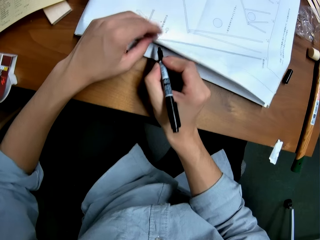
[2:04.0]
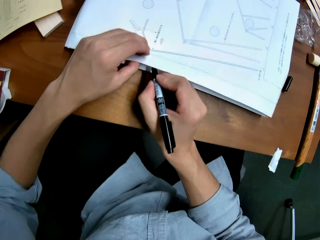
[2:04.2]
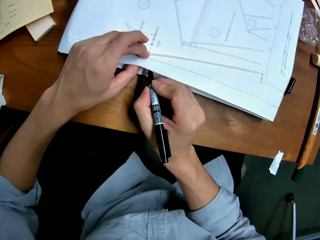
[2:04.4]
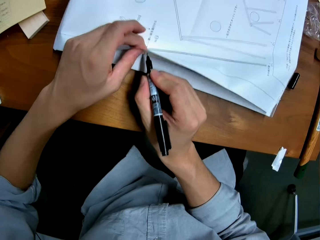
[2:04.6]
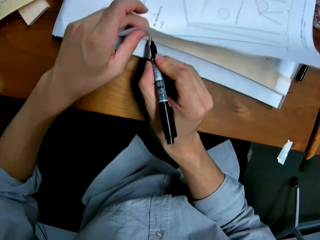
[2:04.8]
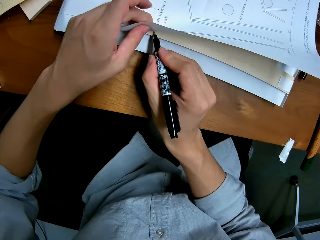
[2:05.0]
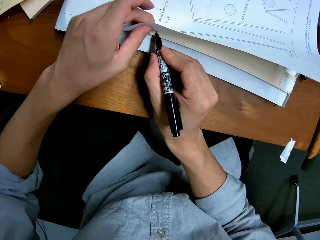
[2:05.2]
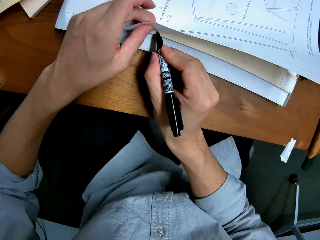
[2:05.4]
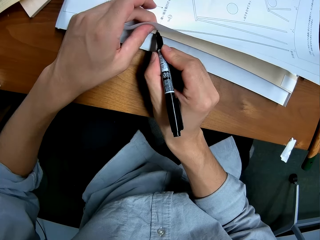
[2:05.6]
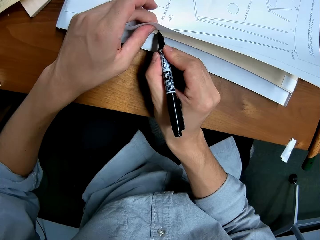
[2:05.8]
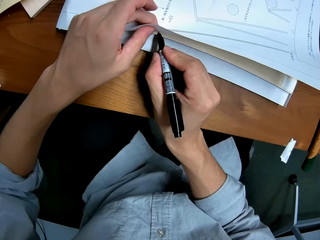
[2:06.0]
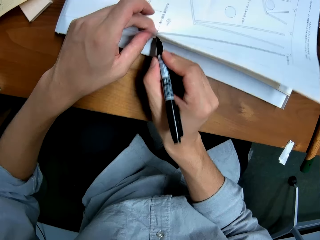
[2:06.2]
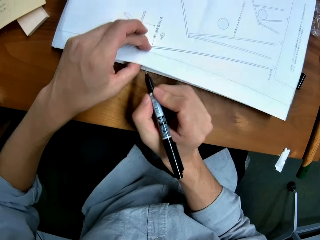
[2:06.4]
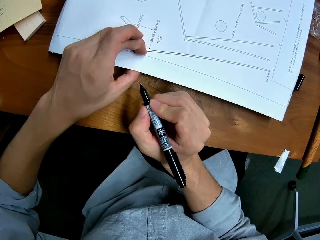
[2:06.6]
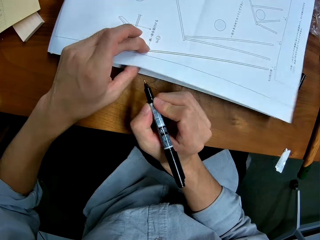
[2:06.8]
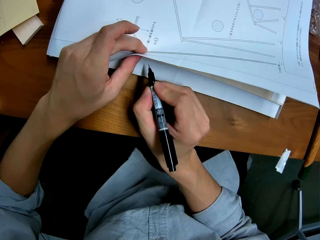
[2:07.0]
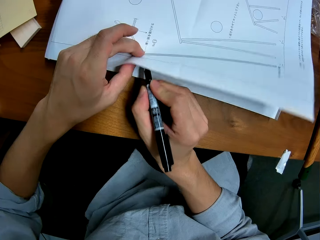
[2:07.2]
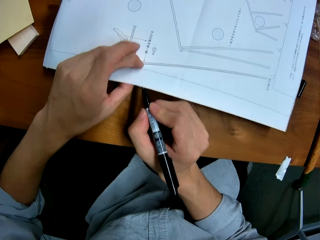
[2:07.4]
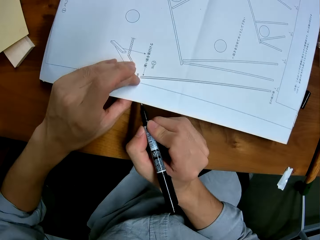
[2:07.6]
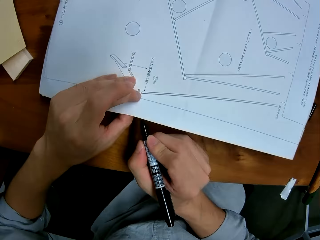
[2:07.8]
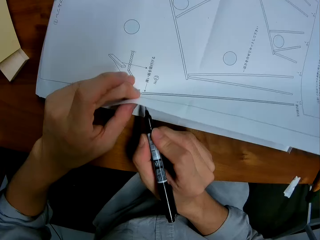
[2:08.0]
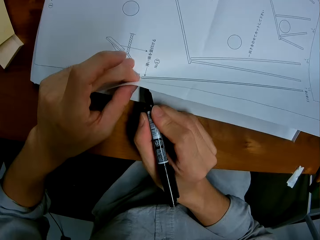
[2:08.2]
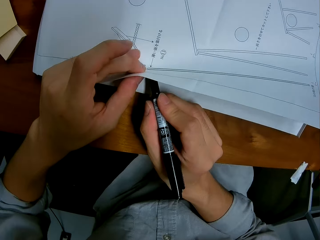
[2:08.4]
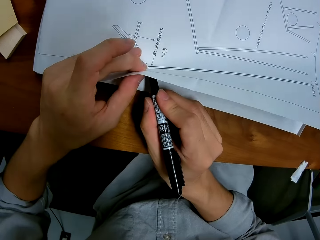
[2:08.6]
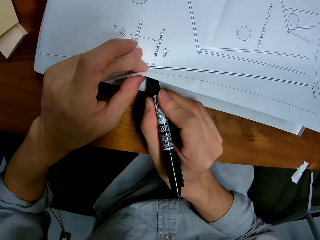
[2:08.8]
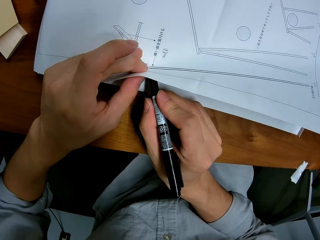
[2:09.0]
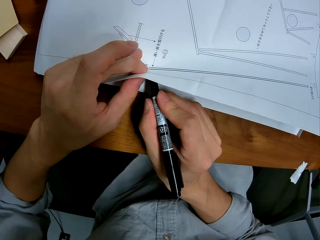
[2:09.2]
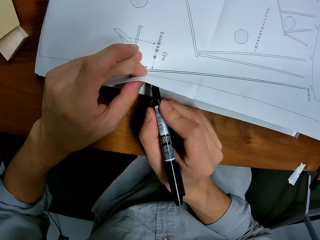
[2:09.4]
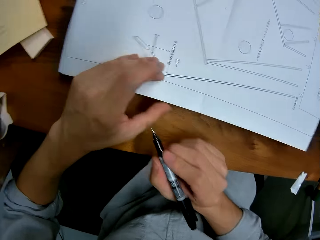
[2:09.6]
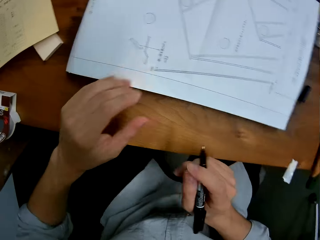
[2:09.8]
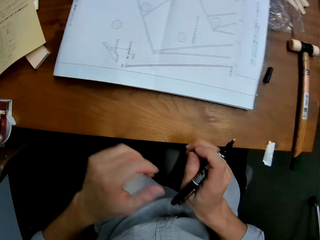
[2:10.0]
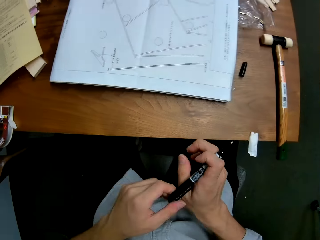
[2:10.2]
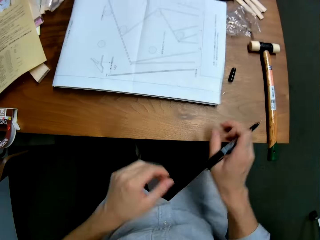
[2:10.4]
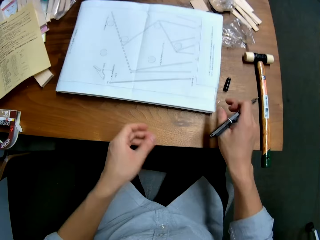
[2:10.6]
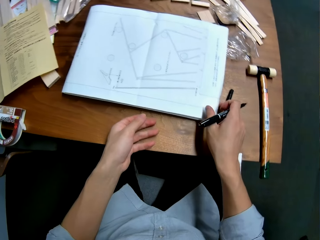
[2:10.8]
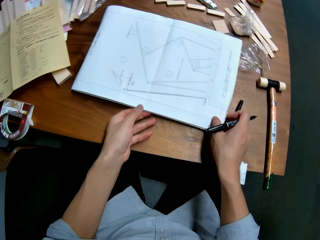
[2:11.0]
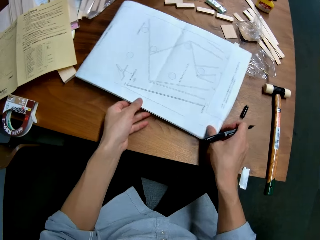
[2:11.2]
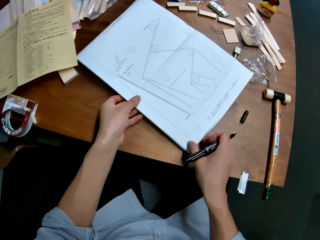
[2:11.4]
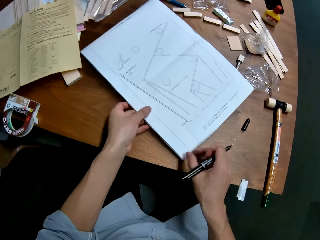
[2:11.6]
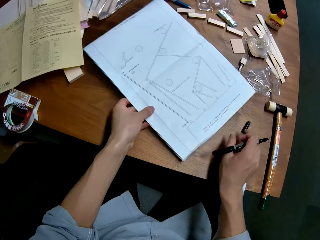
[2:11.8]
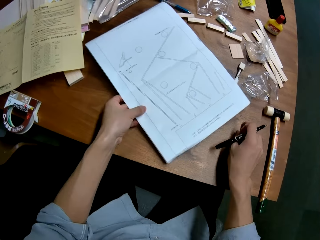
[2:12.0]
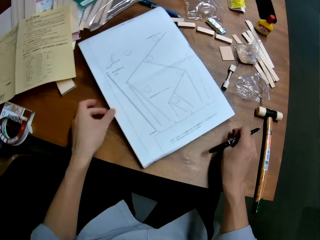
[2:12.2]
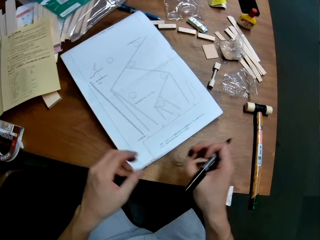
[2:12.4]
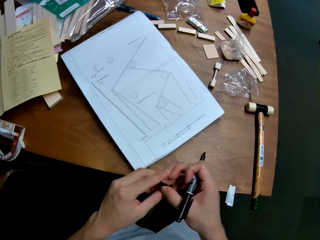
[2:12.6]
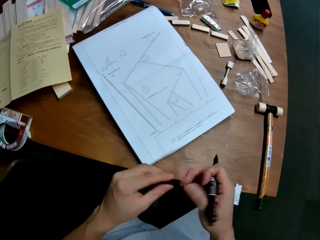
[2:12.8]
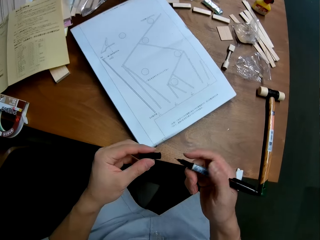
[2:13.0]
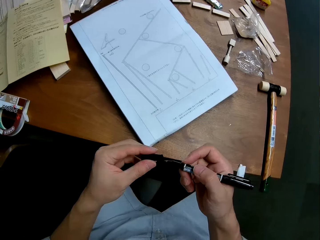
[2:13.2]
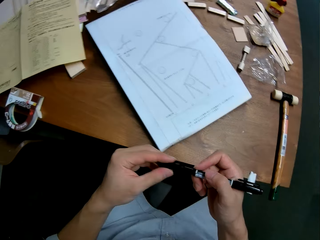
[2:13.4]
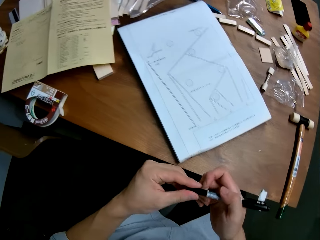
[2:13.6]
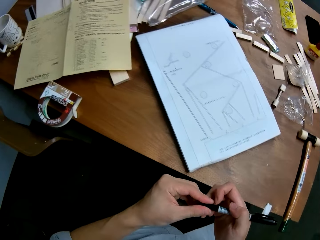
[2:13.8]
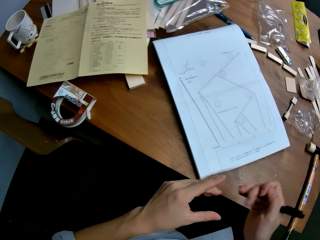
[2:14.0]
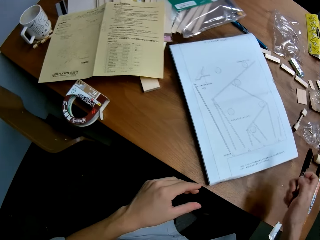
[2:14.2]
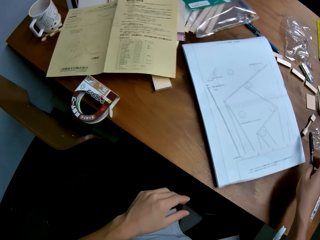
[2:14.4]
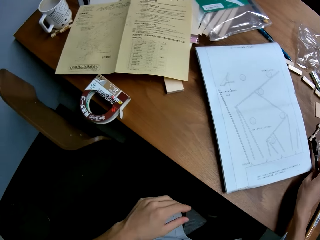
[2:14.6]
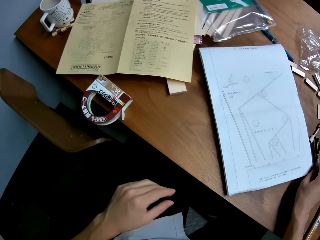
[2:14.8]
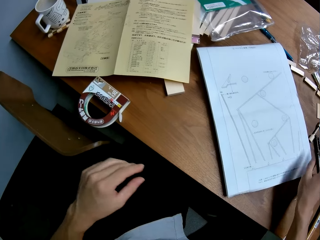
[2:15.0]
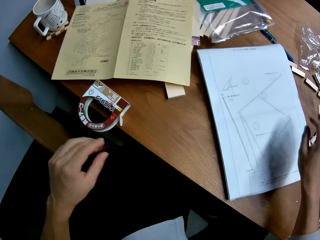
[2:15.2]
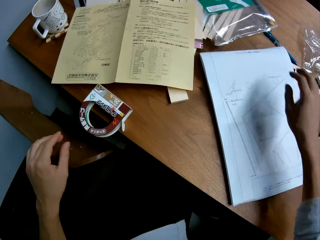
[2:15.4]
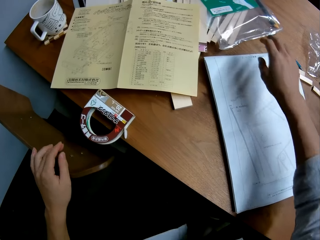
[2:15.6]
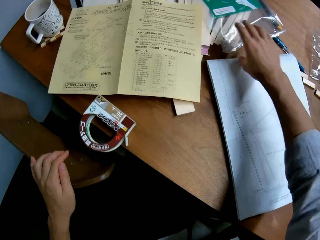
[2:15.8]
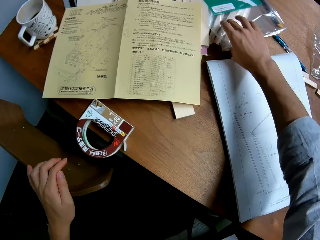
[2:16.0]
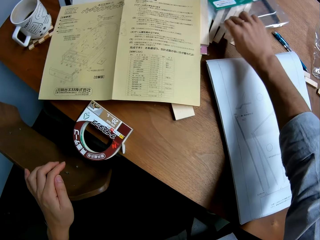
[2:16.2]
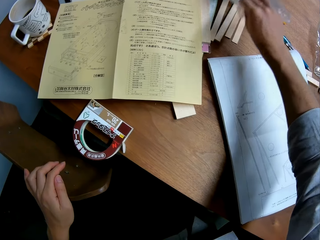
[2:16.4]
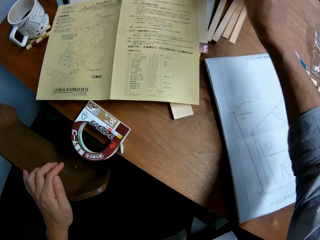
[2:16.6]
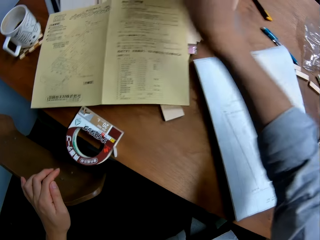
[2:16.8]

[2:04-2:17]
The camera wearer opens the paper. They mark another part of the wood sheet. They look at the paper. They turn the paper on the table. They pick up the pen cover from the table. They move the paper. They cover the pen. They place the pen on the table.

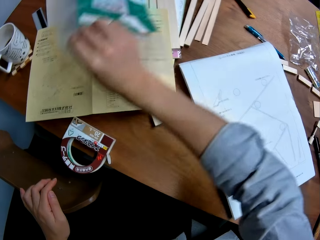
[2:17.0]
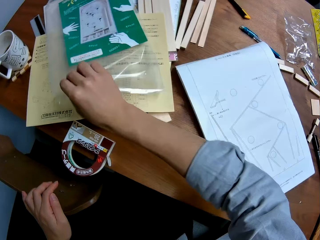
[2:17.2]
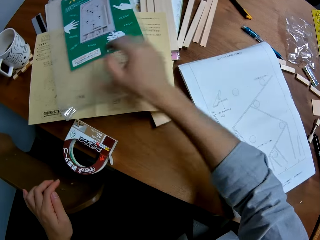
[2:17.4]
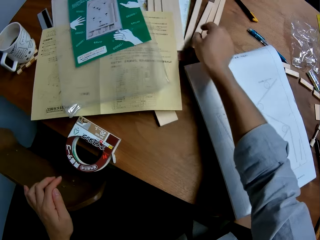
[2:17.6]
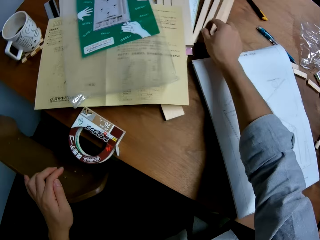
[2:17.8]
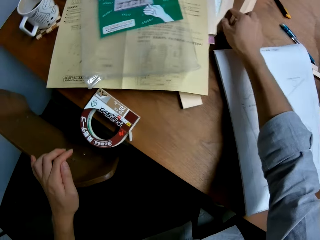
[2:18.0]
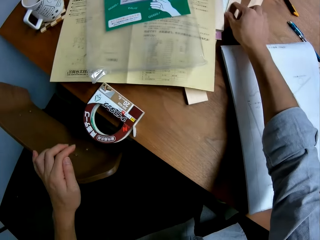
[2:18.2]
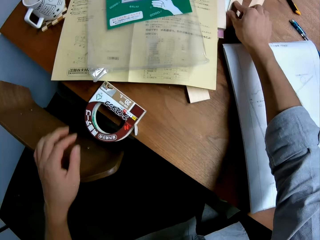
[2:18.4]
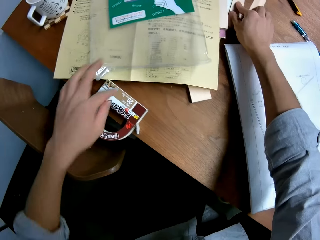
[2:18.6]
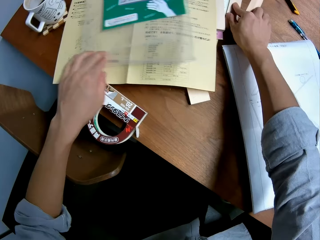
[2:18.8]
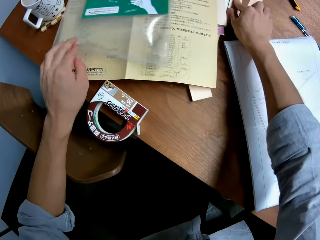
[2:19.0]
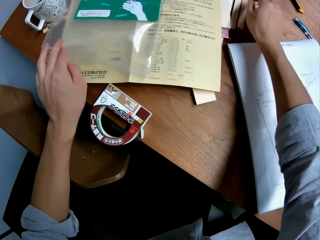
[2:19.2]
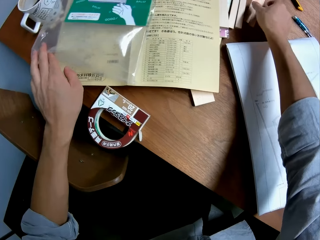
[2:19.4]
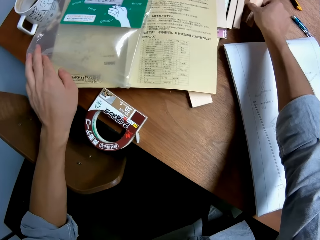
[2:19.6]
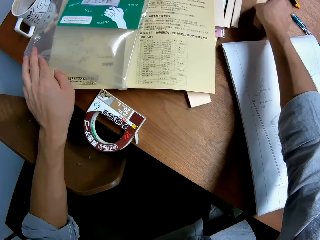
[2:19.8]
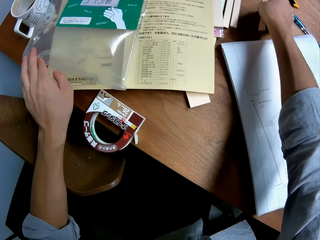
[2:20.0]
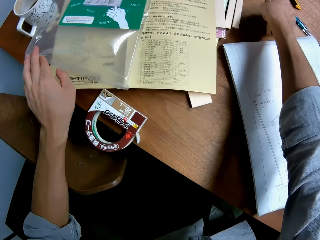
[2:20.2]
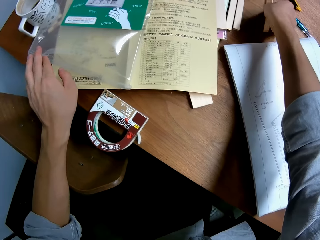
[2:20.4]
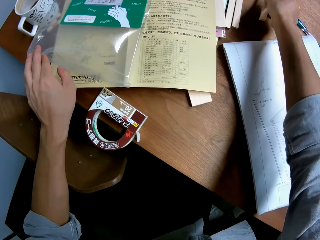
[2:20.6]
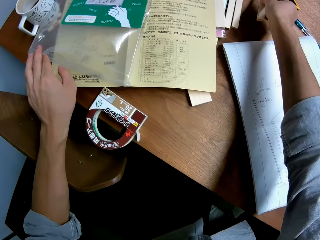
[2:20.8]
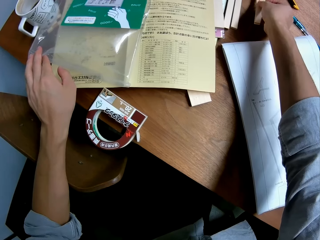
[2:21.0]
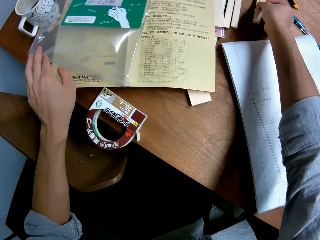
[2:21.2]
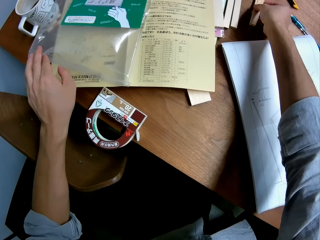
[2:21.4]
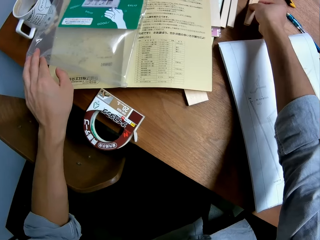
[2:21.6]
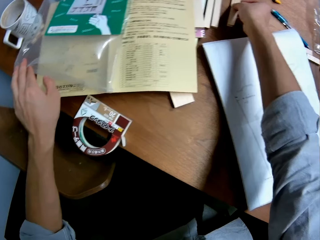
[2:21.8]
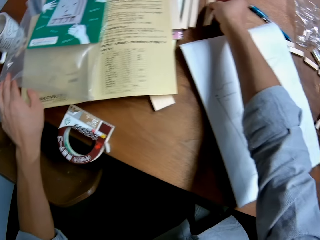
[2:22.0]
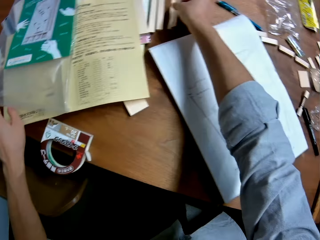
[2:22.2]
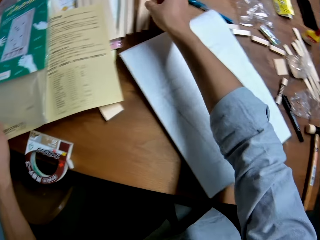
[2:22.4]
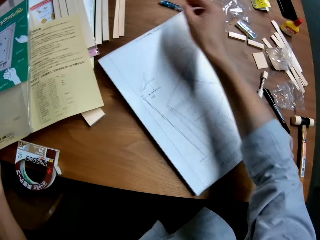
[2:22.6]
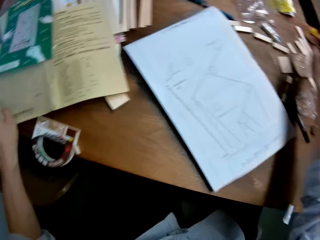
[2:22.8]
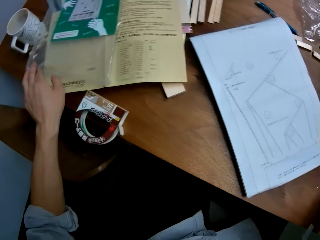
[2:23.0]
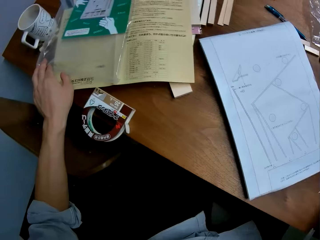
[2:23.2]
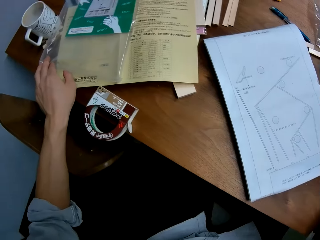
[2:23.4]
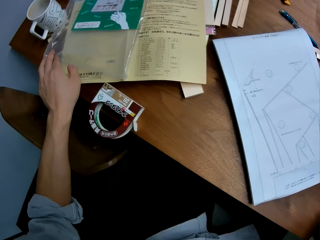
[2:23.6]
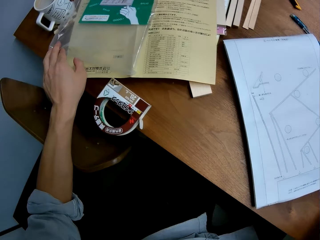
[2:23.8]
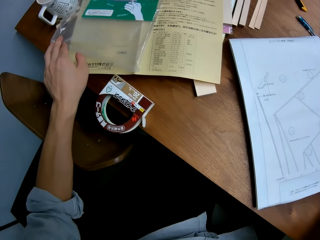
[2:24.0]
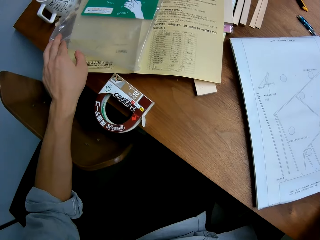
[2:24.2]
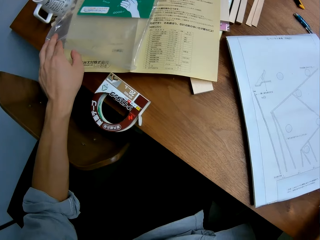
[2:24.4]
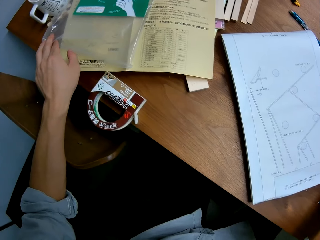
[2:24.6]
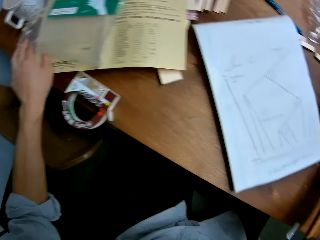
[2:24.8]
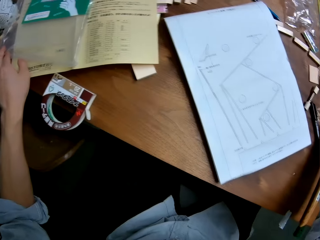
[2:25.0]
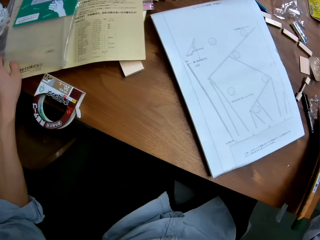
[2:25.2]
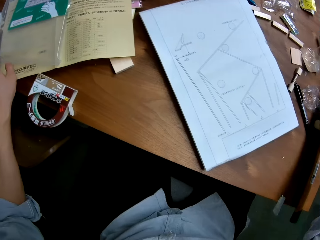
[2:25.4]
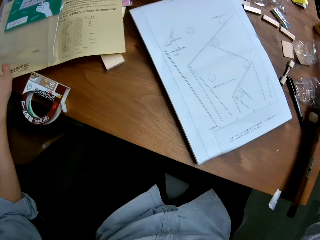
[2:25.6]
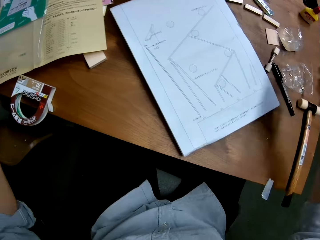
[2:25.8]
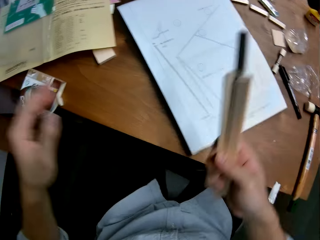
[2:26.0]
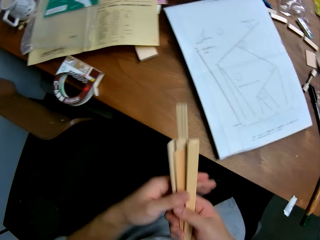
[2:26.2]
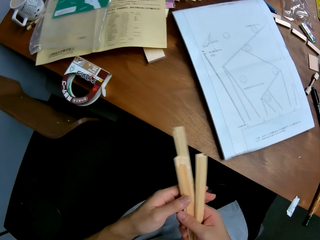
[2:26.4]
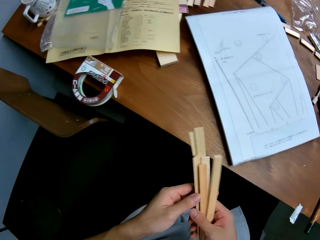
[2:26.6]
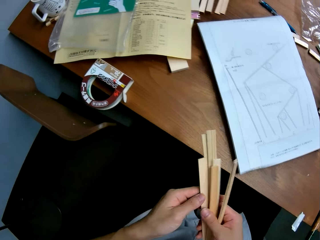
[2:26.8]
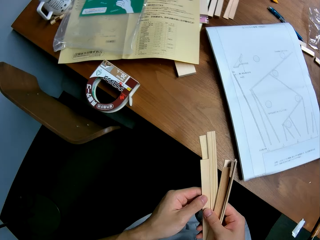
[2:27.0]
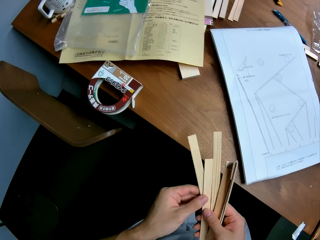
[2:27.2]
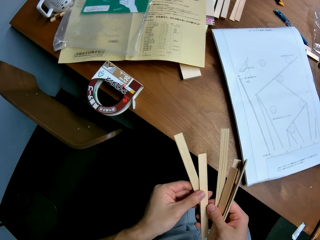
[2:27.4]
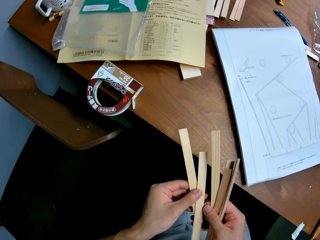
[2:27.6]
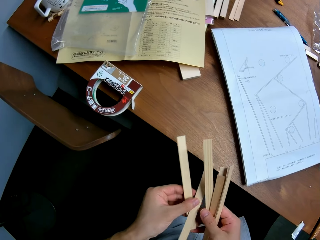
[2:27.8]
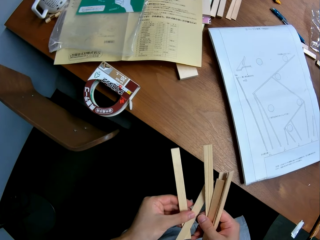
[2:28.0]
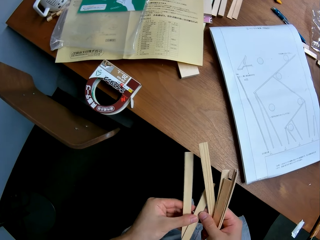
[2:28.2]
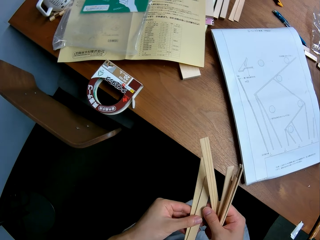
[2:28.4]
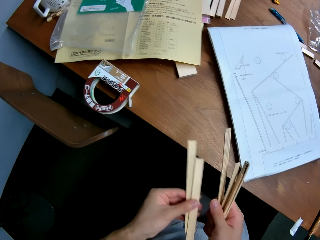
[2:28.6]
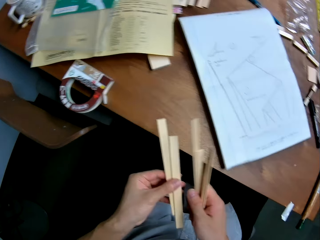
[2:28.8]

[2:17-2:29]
The camera wearer moves a polythene paper aside on the table. They take two wood pieces from the table. They touch the wood piece. They return the wood pieces to the table. They pick some wood pieces from the table. They take the wood pieces.
